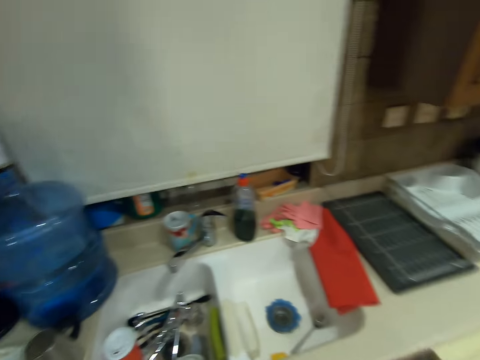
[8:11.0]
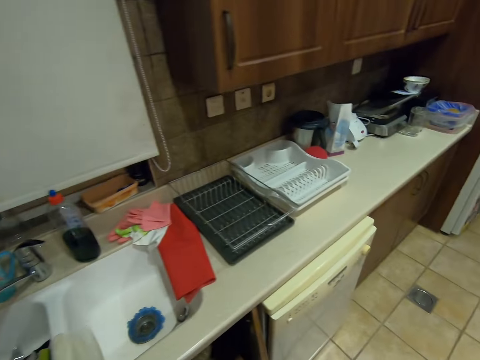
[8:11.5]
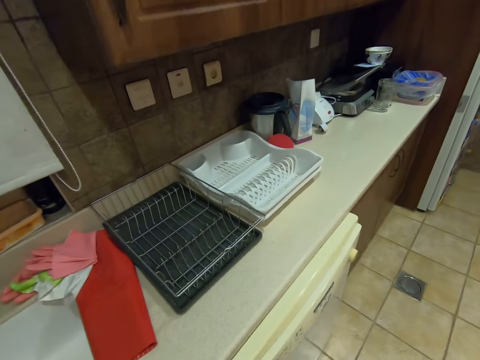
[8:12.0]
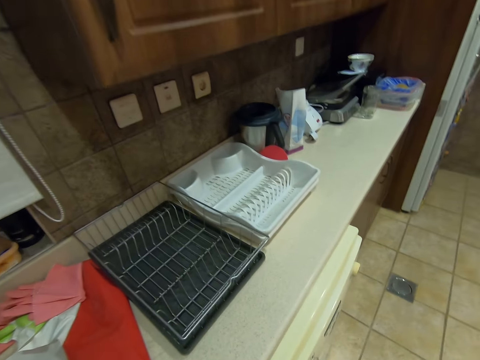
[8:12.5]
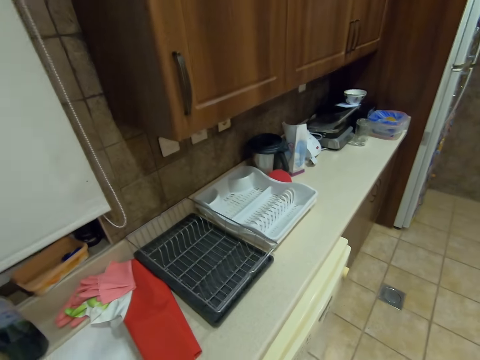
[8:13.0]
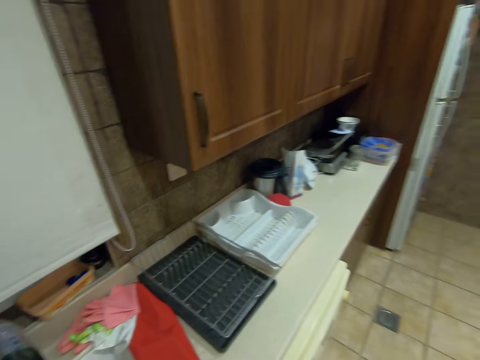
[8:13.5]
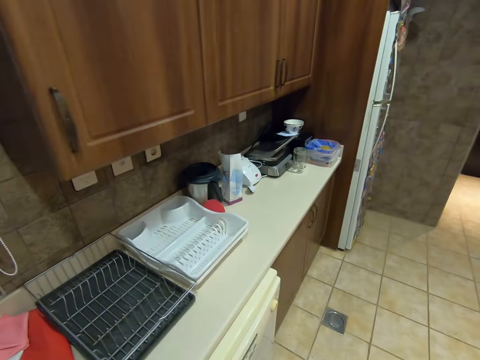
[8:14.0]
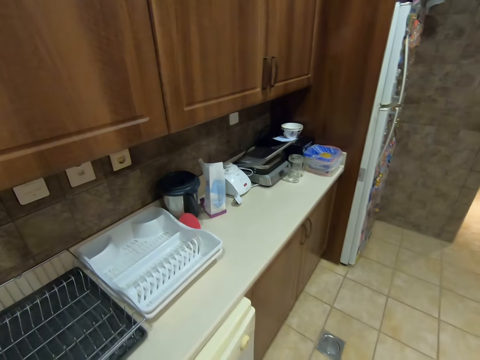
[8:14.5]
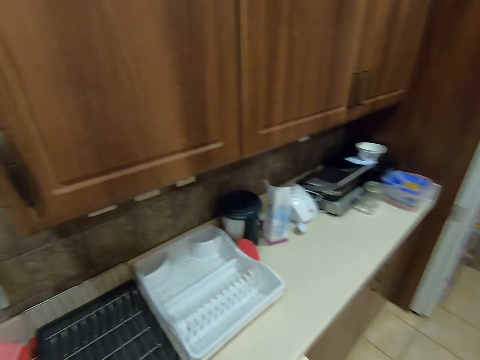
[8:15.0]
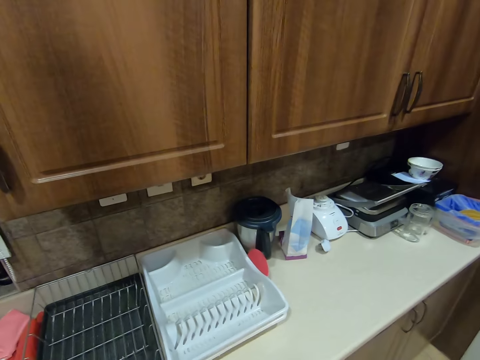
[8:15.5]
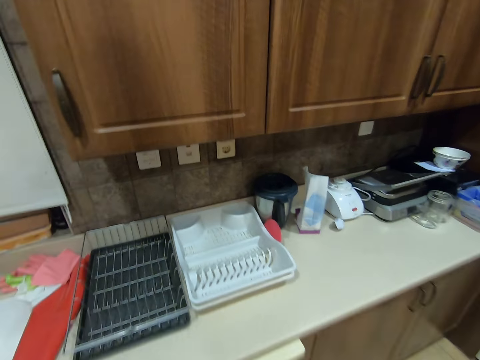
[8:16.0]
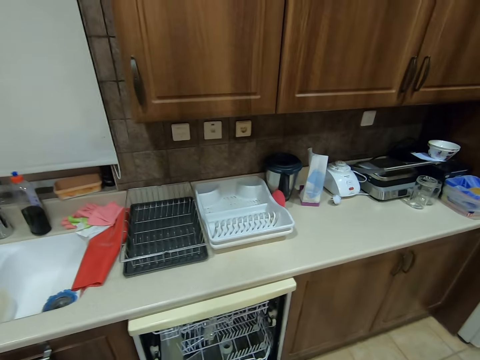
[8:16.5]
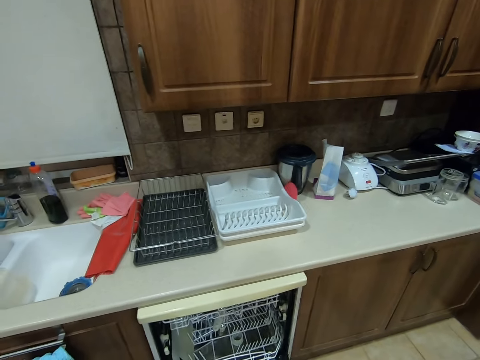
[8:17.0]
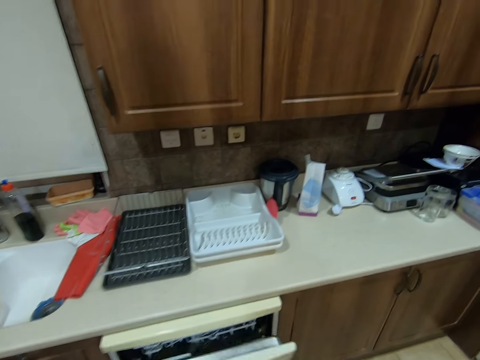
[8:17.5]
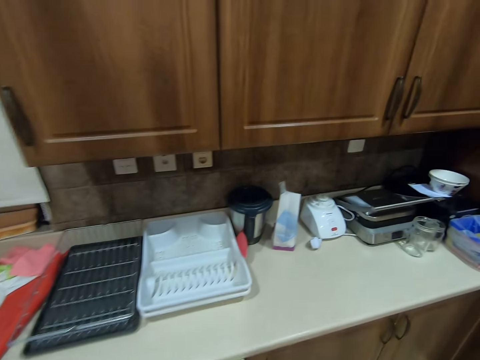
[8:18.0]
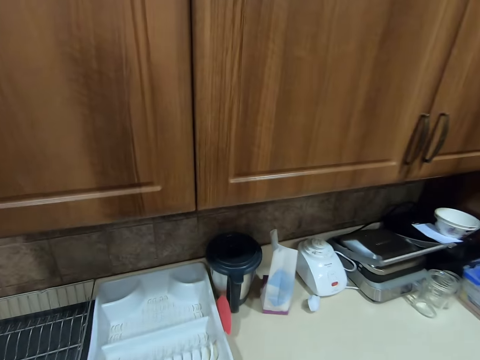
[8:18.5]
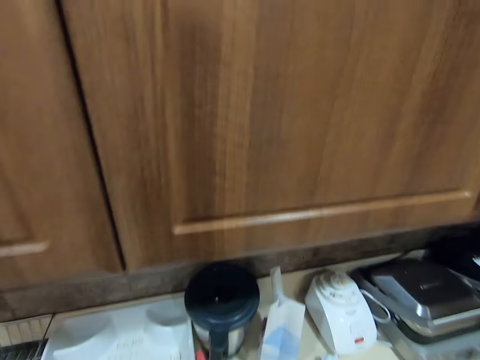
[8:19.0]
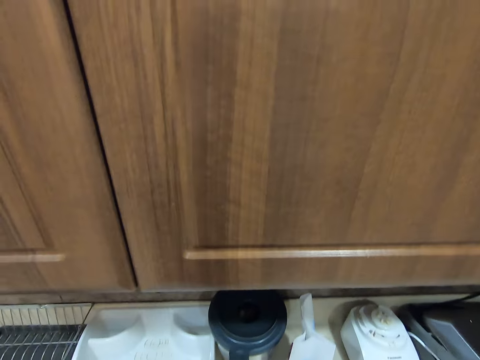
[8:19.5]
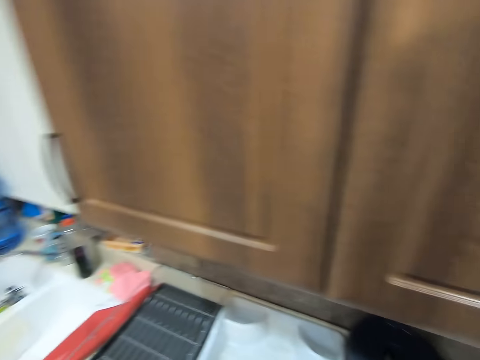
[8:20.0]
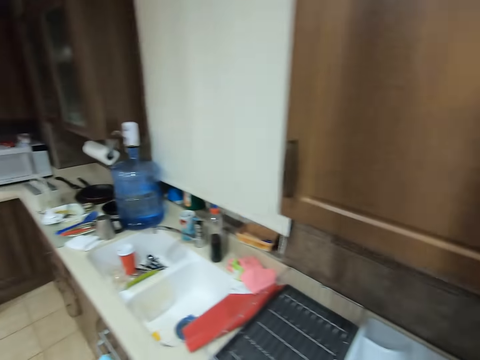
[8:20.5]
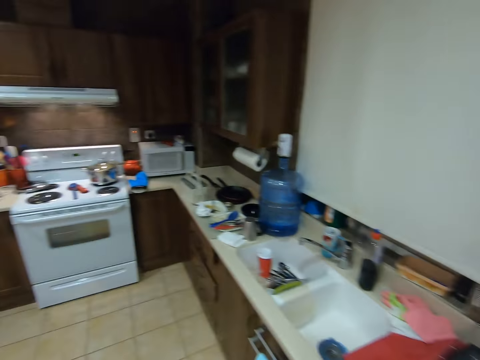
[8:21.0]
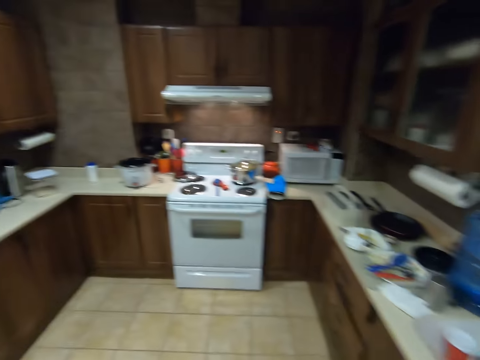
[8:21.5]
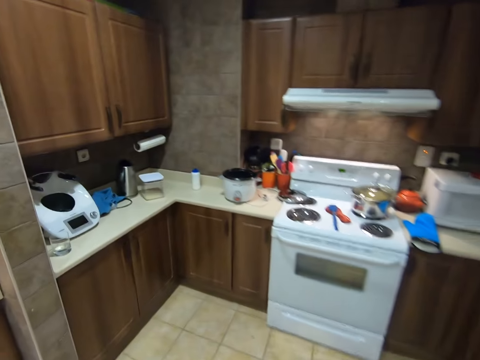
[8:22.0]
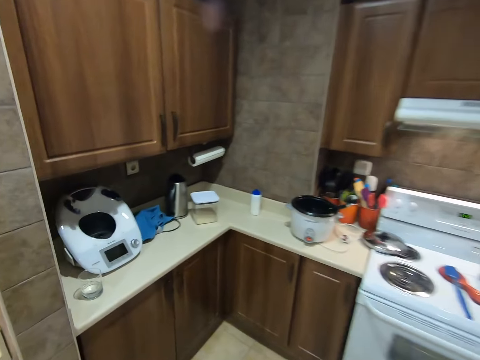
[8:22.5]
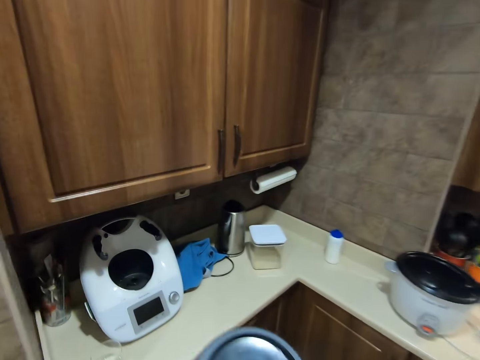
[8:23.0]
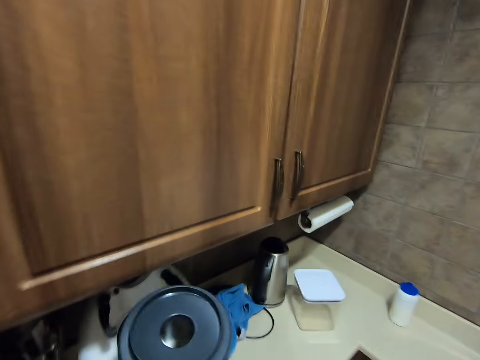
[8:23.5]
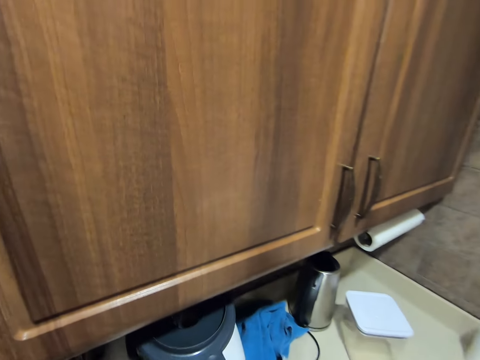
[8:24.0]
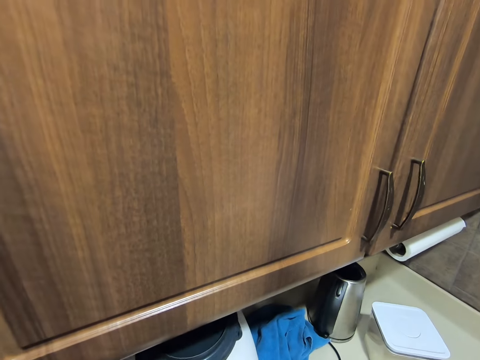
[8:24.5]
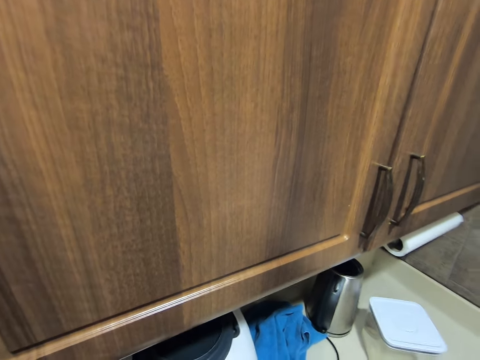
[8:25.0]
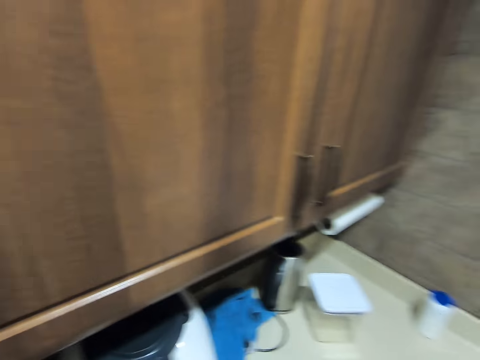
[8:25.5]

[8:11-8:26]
The camera wearer opens a cabinet. He closes the cabinet. He interacts with the woman. He opens a dishwasher. He closes the cupboard or dishwasher with his right hand. He picks up an electric jug. He looks around the kitchen and walks towards the cabinets. He places a lid on a blending machine with his right hand. He puts down an electric kettle.

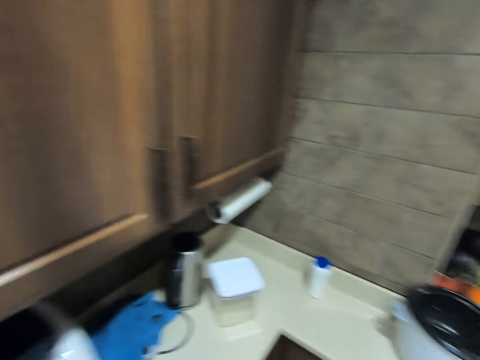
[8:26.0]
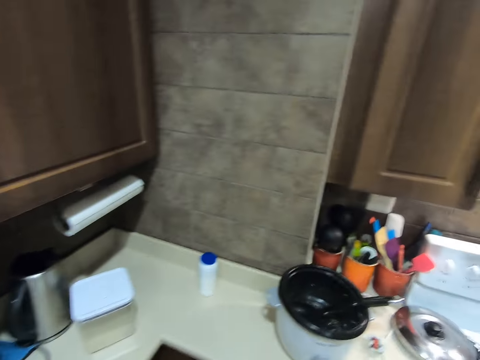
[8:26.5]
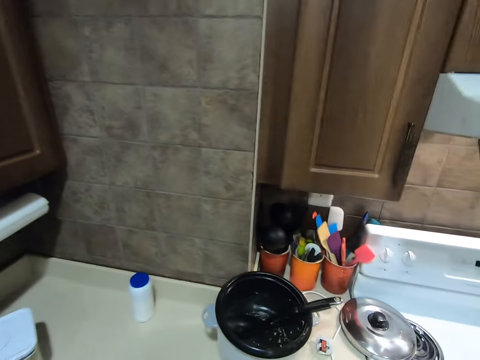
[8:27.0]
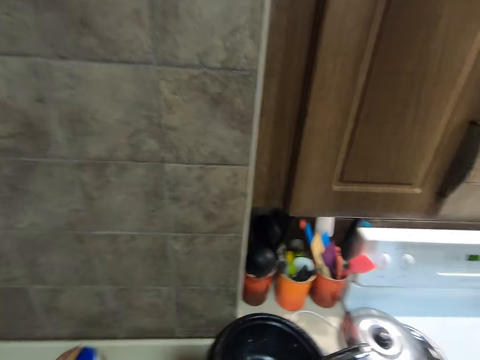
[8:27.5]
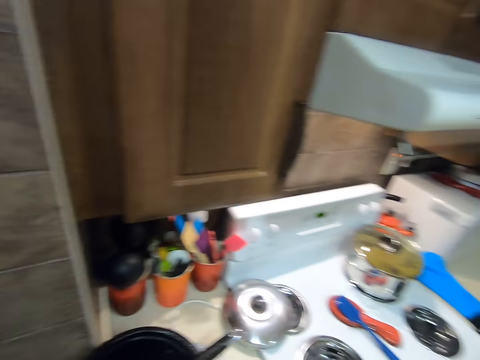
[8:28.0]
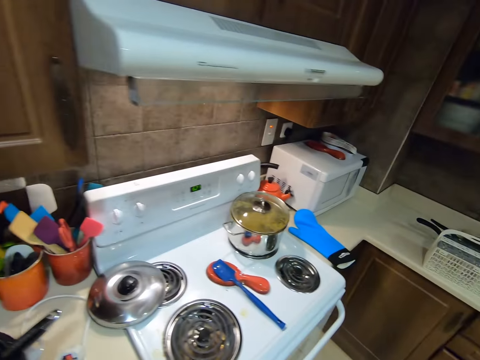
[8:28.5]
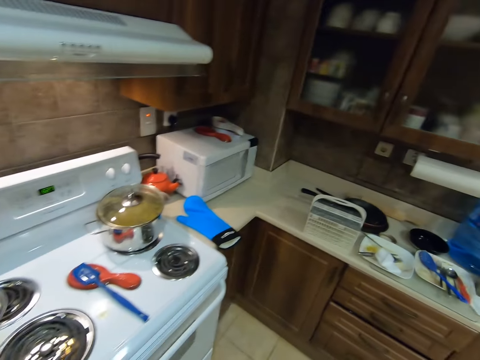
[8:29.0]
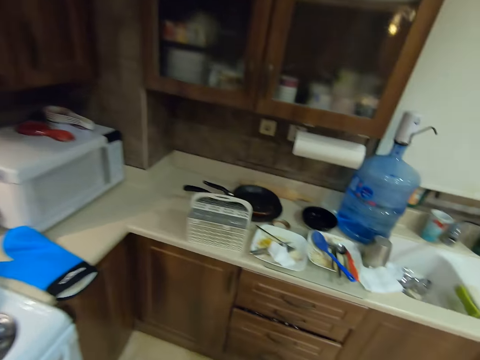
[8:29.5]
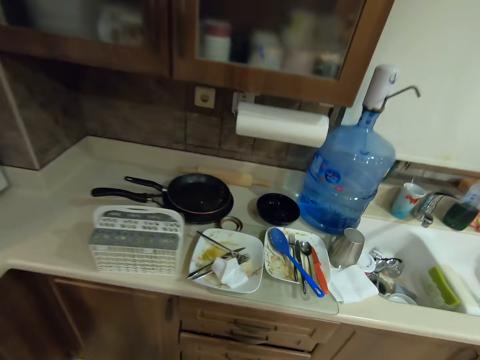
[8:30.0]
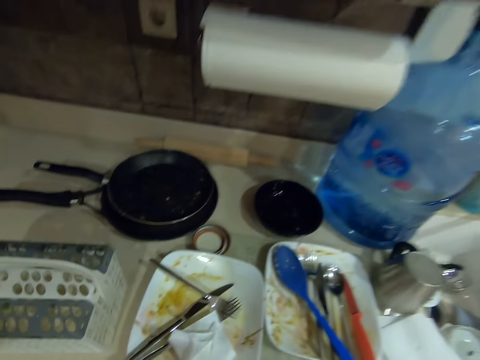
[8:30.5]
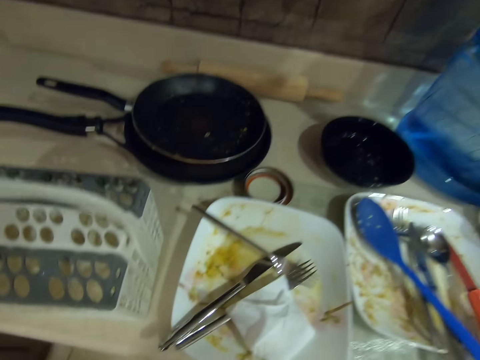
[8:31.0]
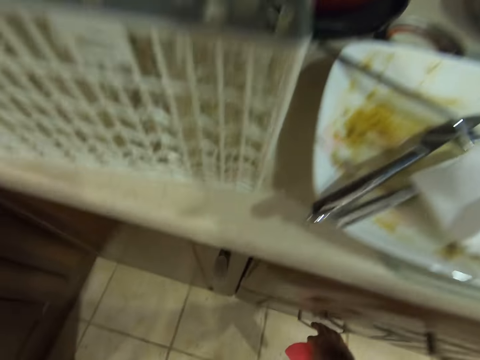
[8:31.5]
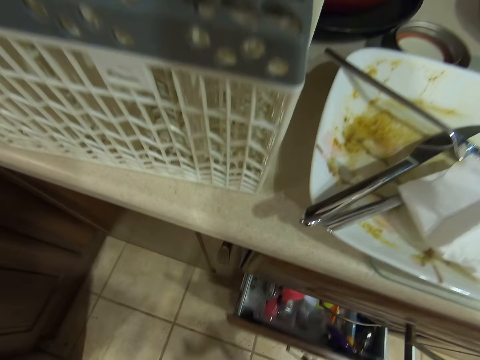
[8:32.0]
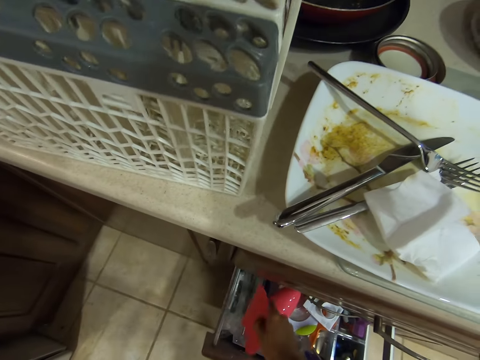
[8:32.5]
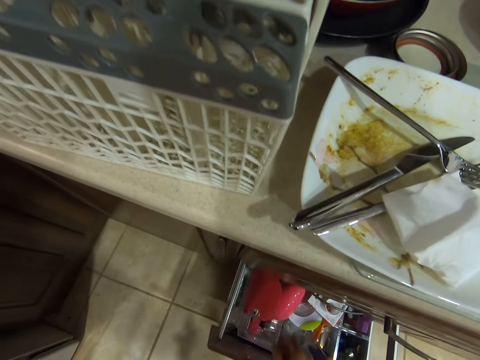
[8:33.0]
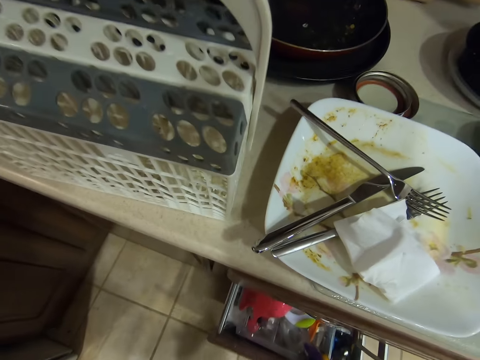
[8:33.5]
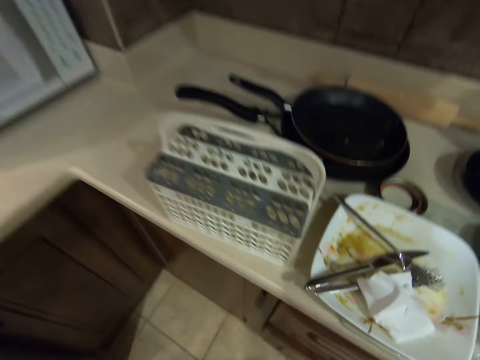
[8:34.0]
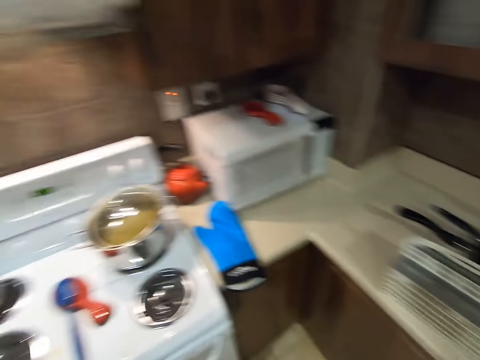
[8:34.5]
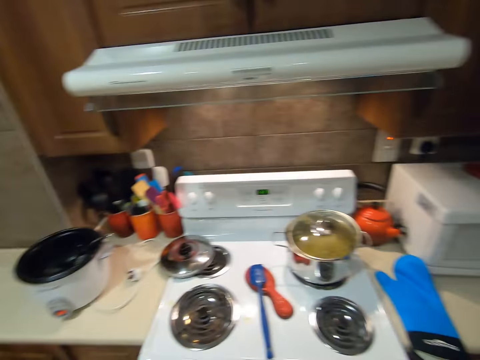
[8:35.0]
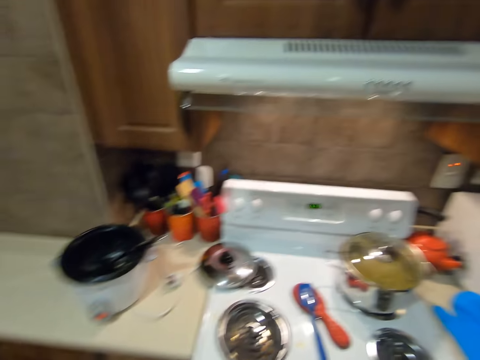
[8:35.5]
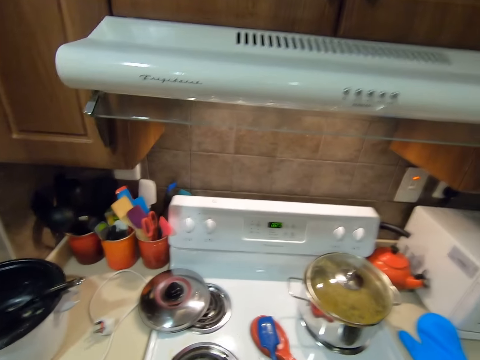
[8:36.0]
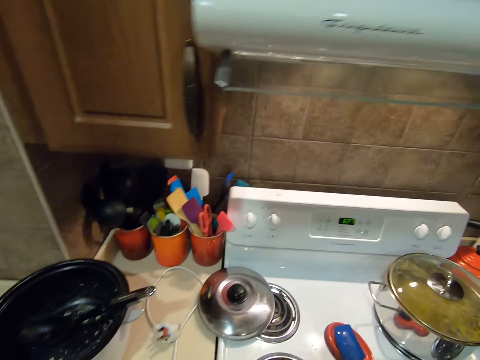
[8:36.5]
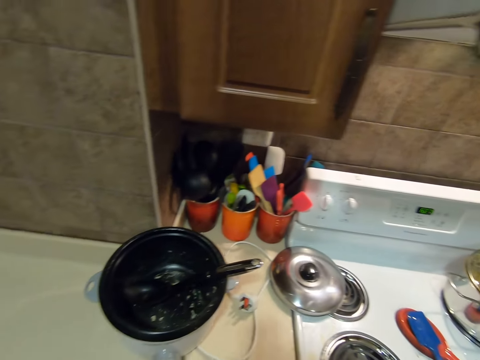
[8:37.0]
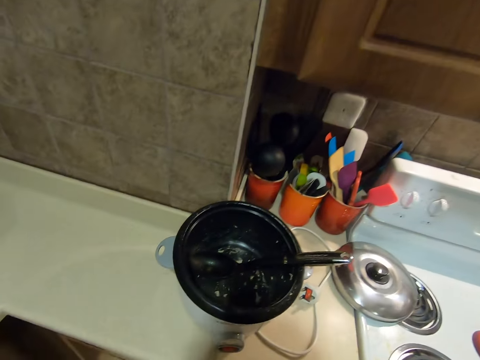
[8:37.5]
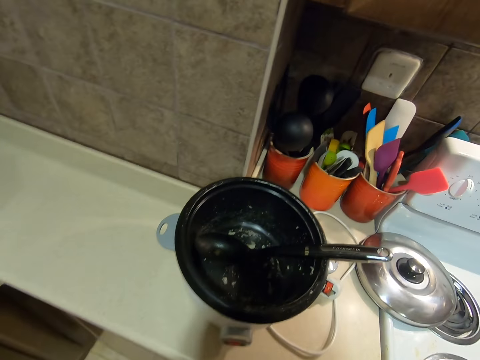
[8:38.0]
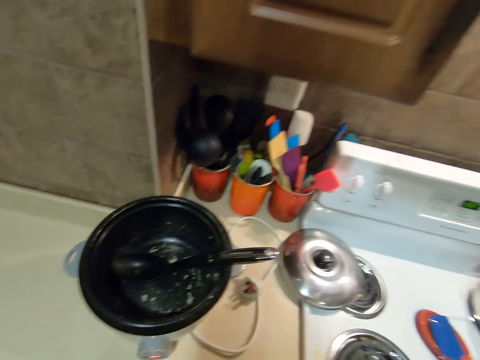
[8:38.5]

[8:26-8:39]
The camera wearer walks around a kitchen. He picks up a container from a table with his left hand. He opens a cupboard or drawer with his right hand. He drops a sponge in the cupboard with his right hand. He closes the cupboard with his right hand. He interacts with the woman. He looks around a gas cooker.
